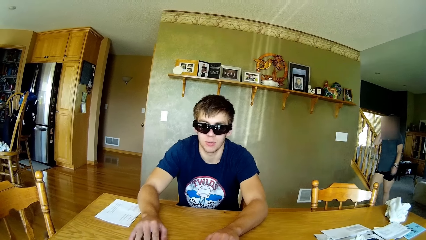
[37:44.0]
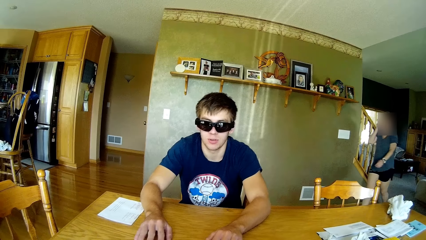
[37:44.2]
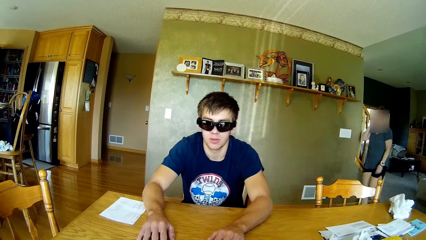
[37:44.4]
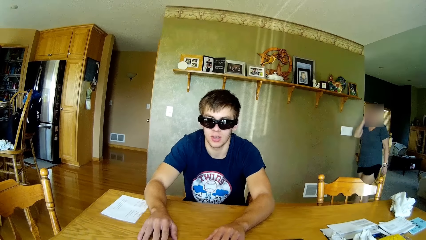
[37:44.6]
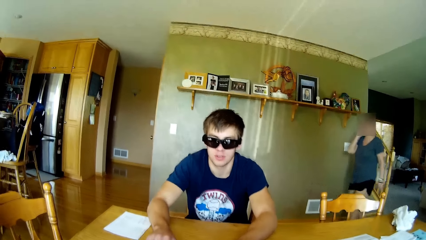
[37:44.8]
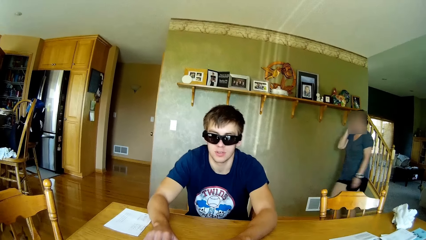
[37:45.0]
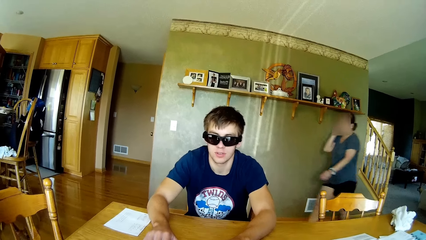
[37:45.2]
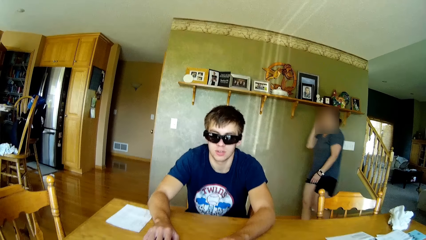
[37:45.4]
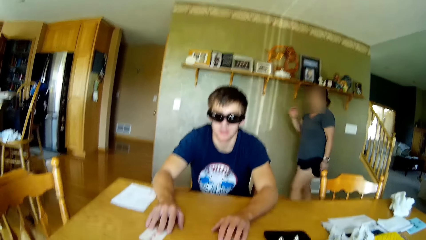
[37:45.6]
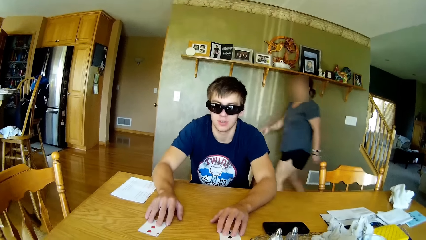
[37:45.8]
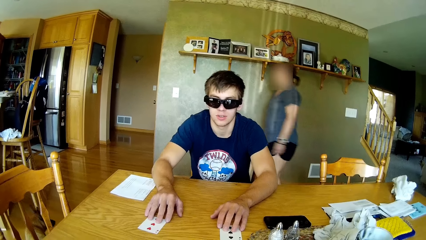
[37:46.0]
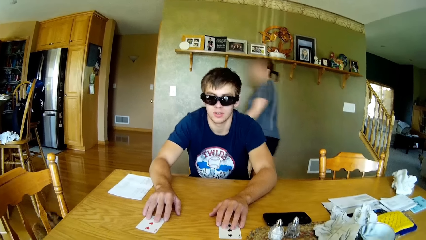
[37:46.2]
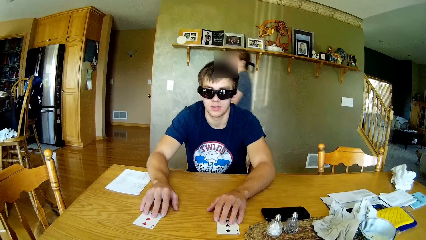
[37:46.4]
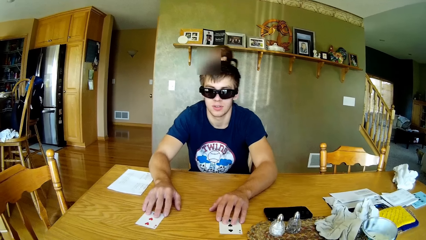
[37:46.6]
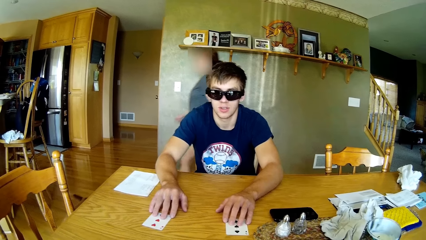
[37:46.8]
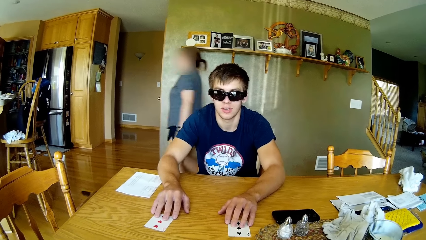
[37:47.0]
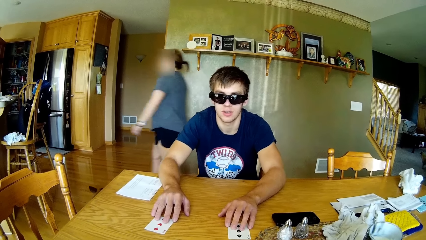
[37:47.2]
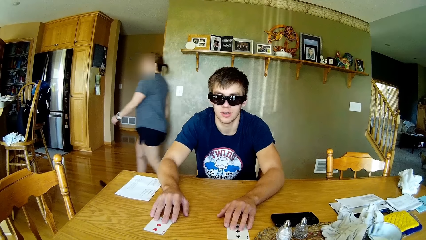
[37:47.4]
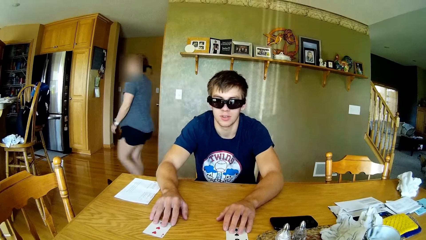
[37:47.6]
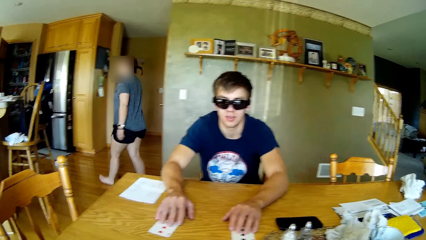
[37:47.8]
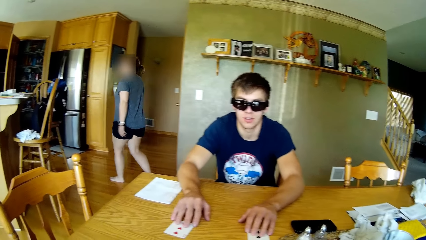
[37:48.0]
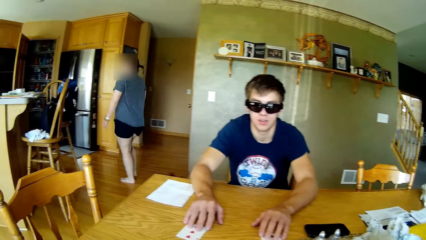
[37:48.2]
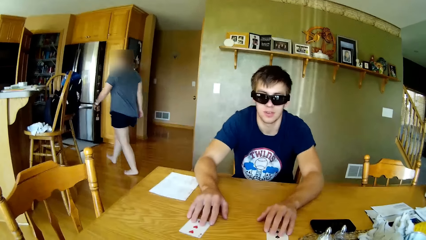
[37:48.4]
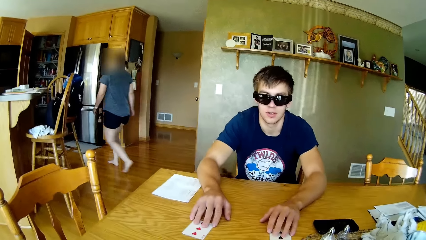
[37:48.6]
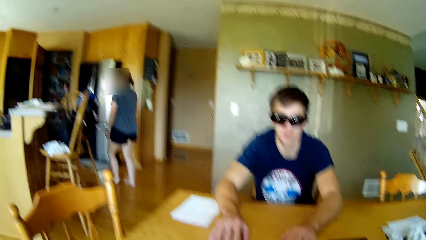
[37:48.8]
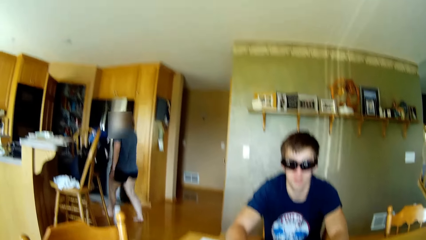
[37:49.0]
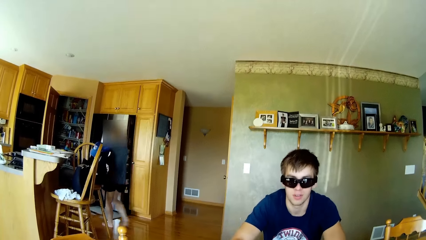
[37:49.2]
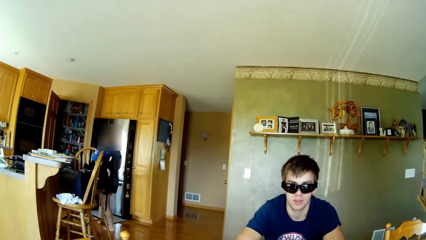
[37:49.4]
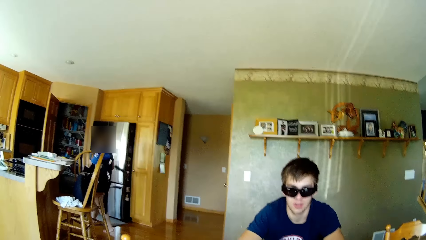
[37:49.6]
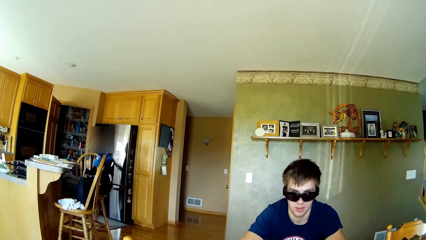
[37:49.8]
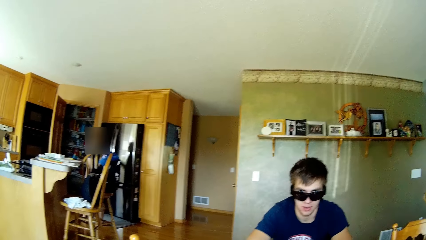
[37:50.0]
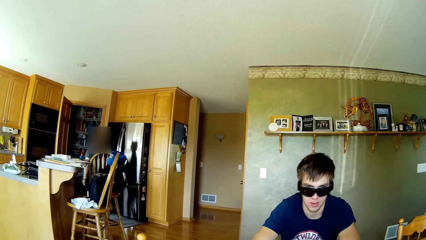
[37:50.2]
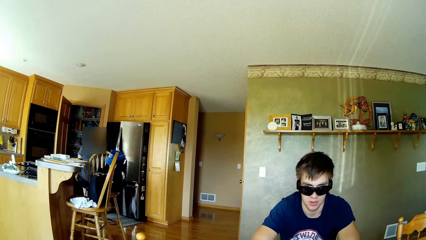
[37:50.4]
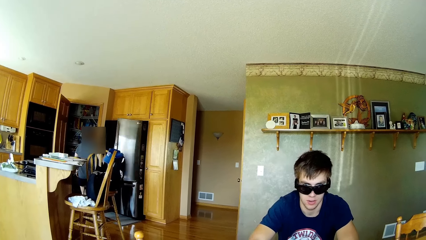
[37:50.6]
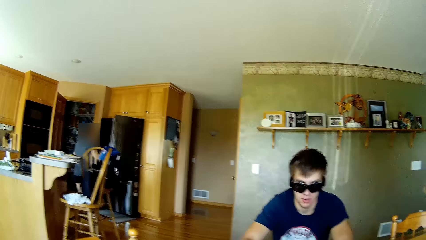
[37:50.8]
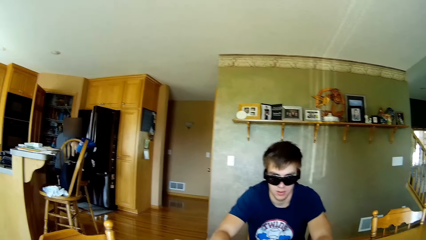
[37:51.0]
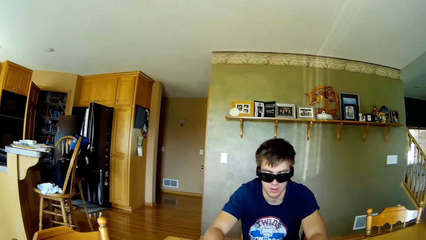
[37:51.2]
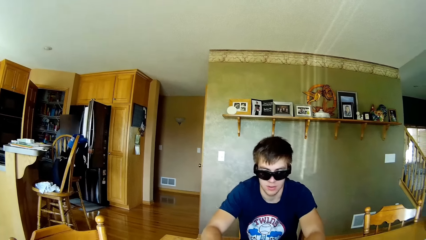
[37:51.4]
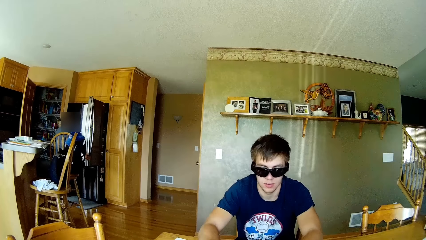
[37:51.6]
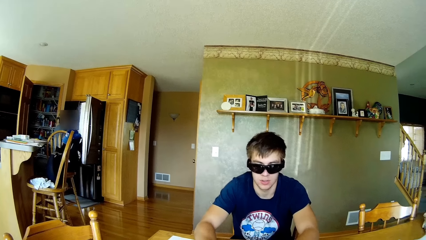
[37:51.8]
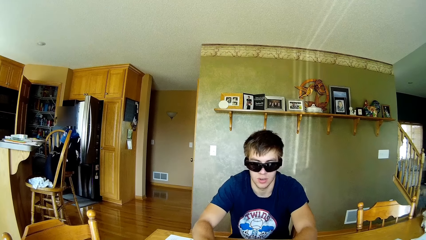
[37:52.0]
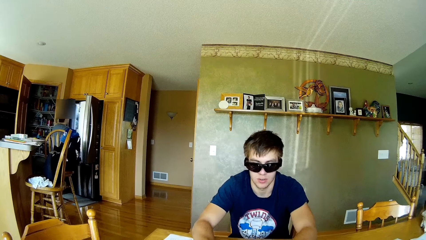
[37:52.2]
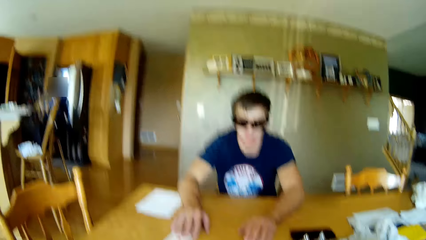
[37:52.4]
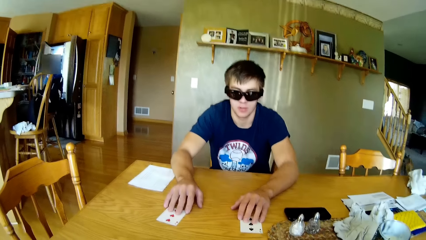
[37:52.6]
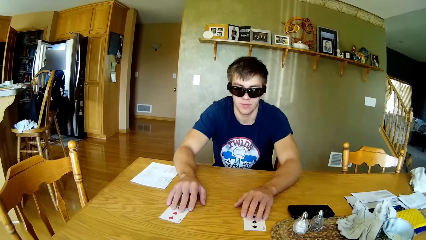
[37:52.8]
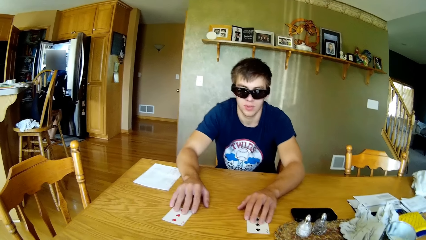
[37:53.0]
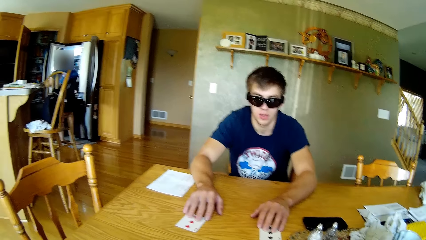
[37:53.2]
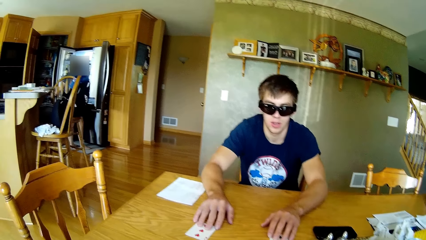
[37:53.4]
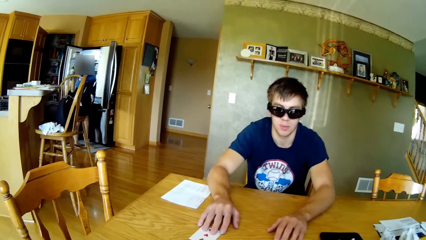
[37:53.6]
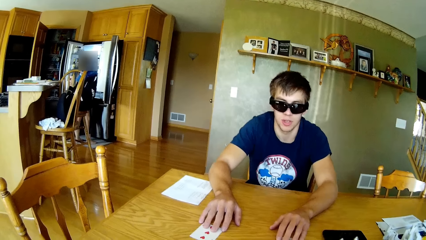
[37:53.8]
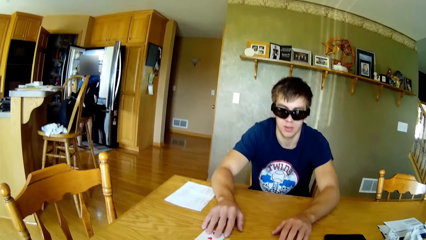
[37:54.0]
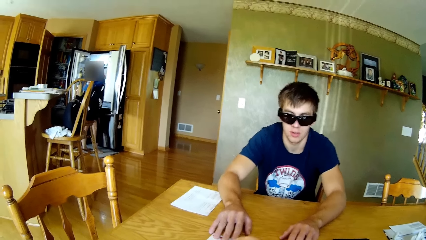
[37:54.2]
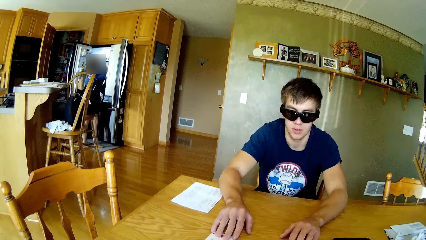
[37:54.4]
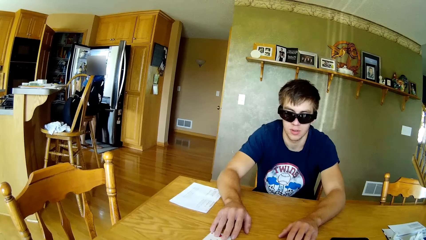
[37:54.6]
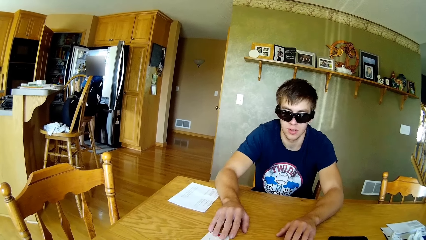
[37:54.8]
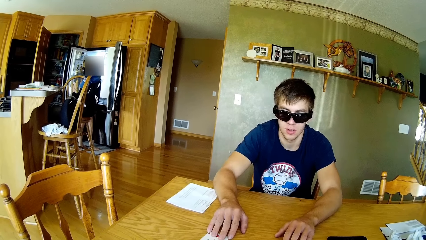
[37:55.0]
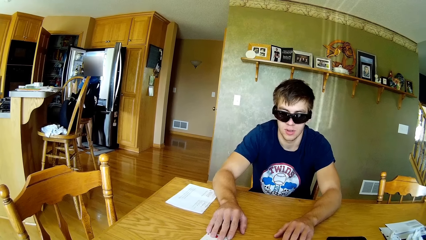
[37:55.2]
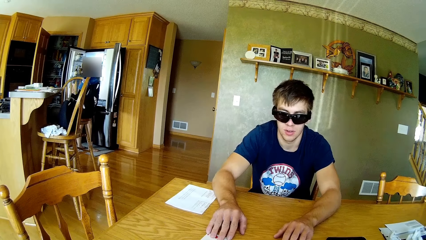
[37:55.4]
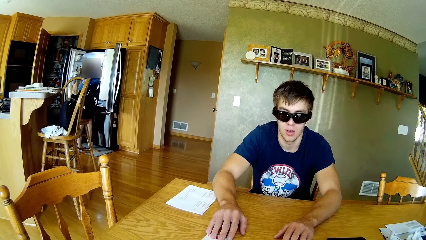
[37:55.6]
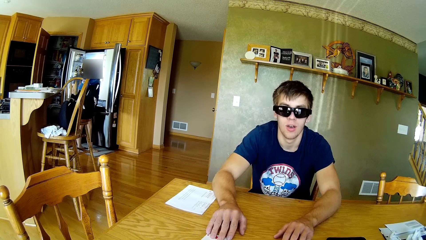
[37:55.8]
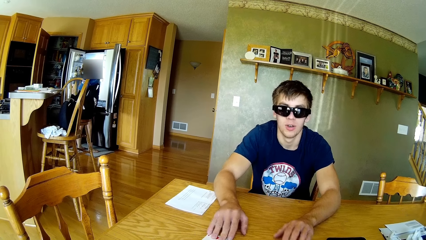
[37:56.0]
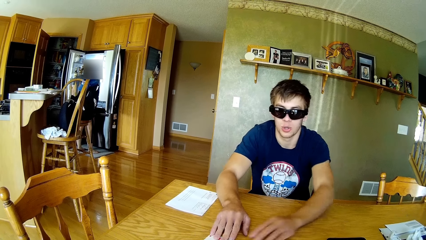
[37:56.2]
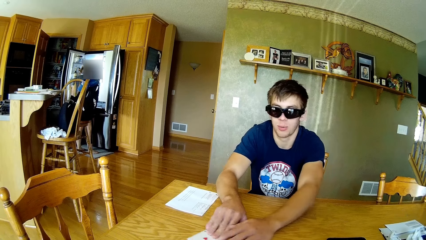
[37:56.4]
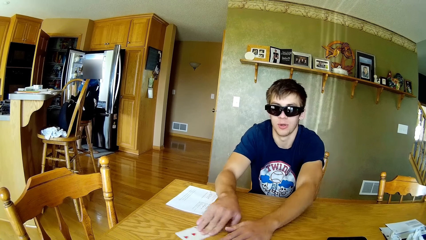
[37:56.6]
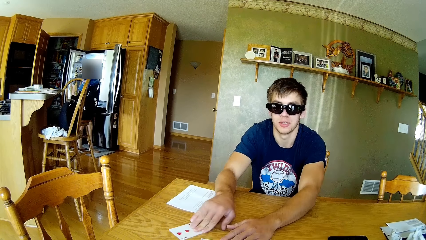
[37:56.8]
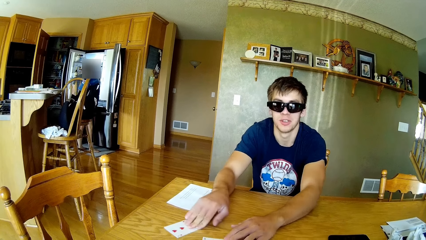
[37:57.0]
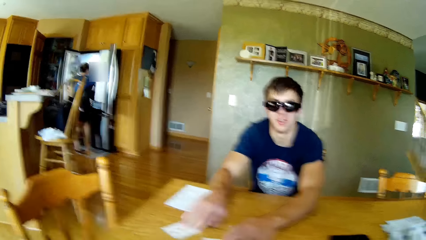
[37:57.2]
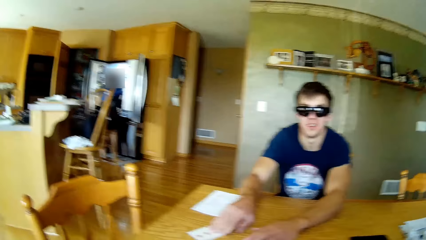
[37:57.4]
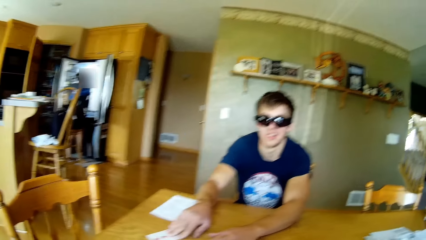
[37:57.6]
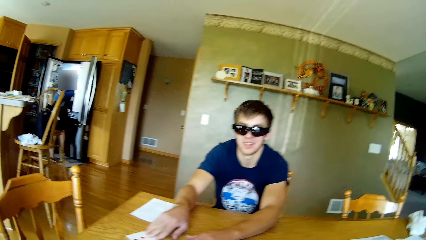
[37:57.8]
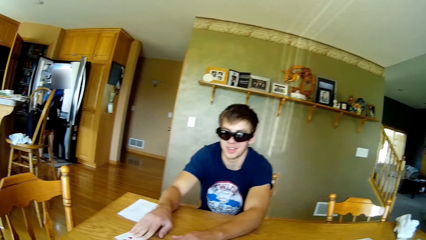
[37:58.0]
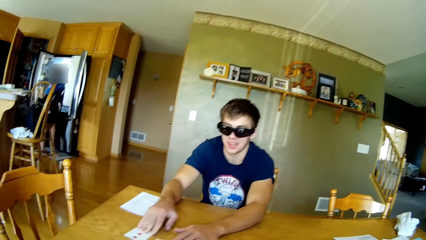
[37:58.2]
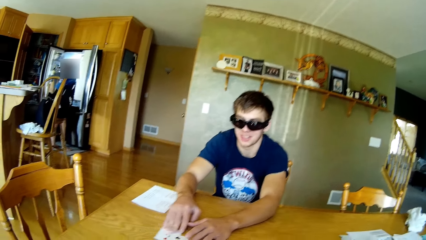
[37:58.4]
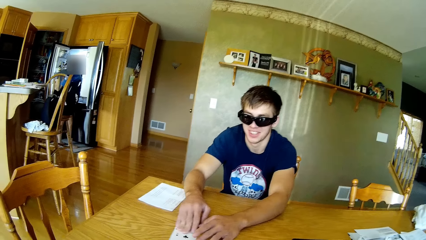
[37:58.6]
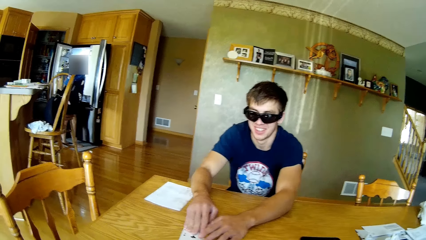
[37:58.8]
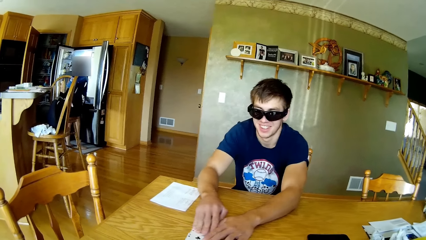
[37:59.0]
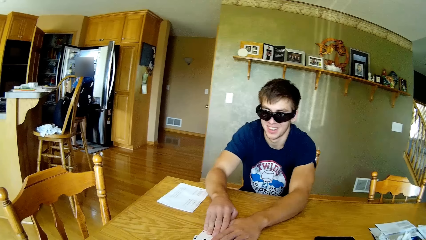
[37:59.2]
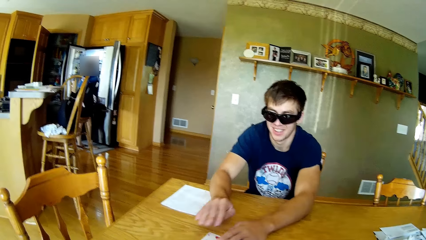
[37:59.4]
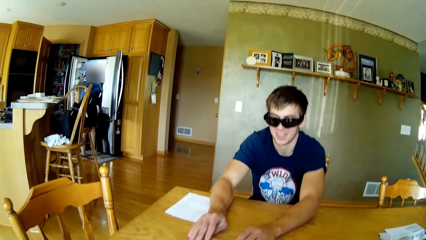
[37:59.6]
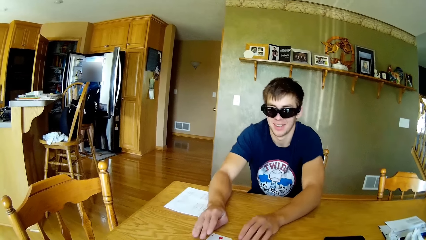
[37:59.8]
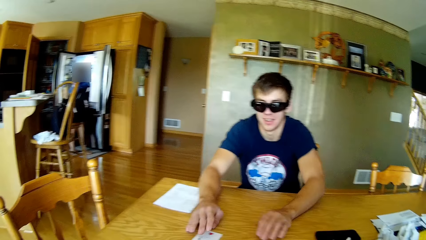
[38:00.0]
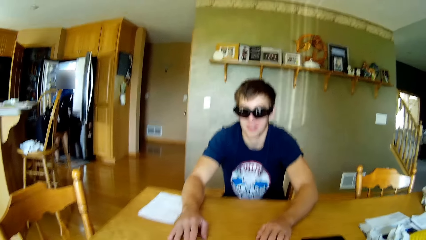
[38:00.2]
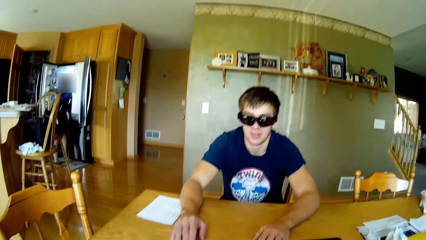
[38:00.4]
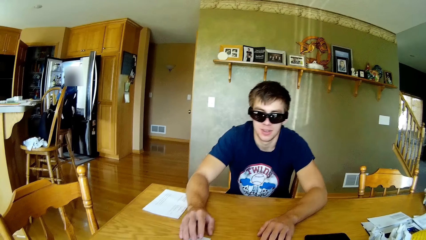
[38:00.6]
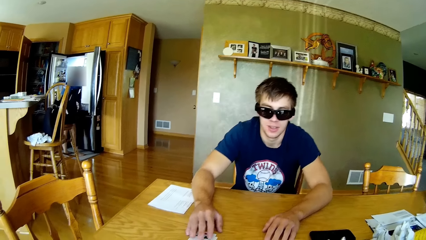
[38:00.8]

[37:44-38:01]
A woman opens the fridge. The camera wearer puts a playing card on the table. A person swings cards on the table. A man shuffles playing cards on the table.
